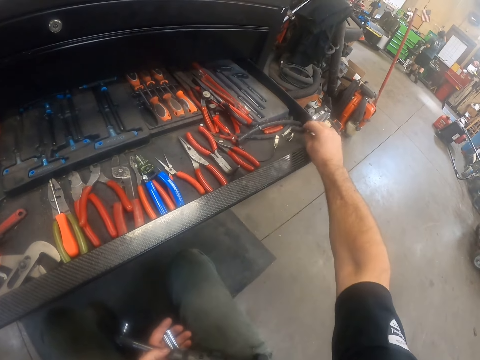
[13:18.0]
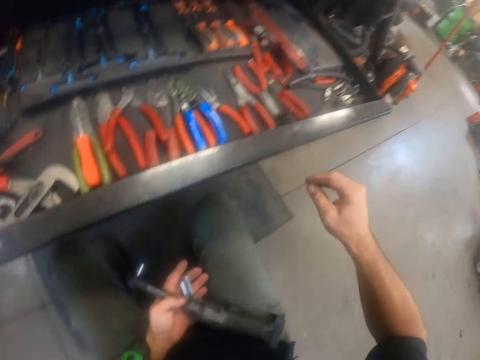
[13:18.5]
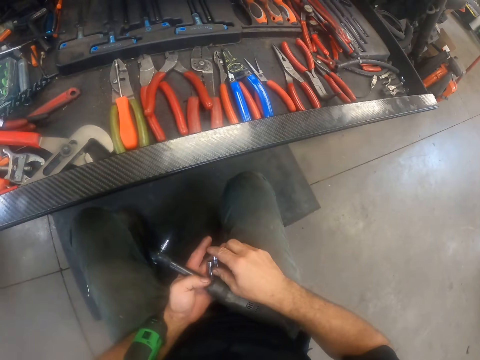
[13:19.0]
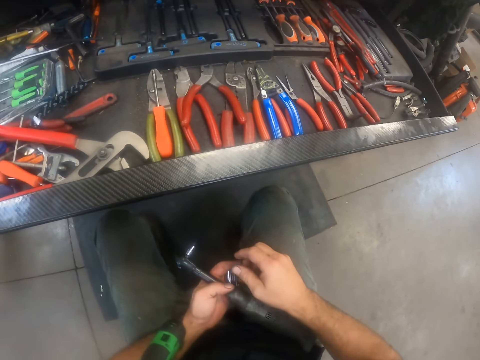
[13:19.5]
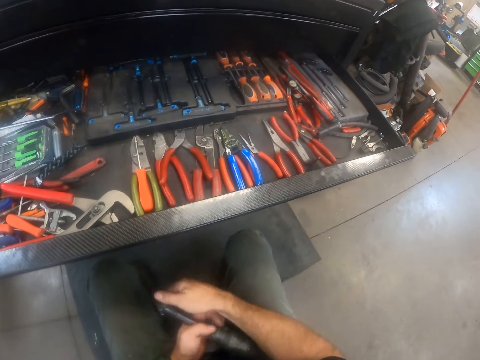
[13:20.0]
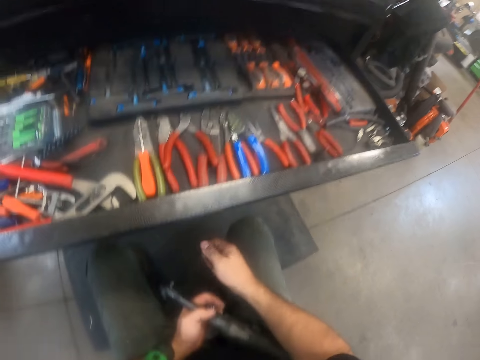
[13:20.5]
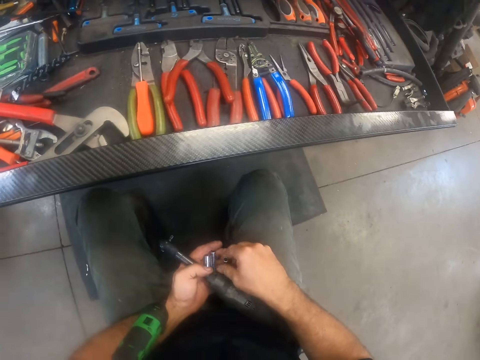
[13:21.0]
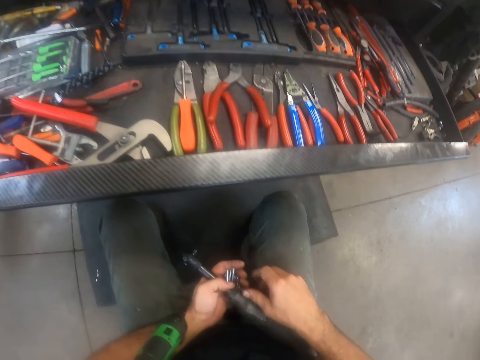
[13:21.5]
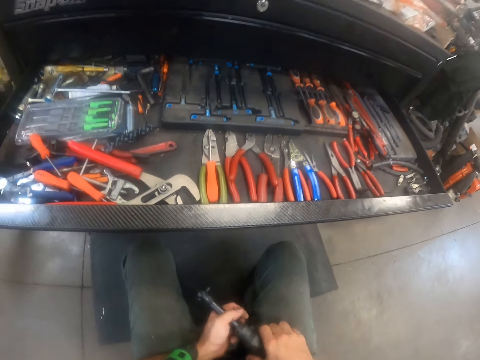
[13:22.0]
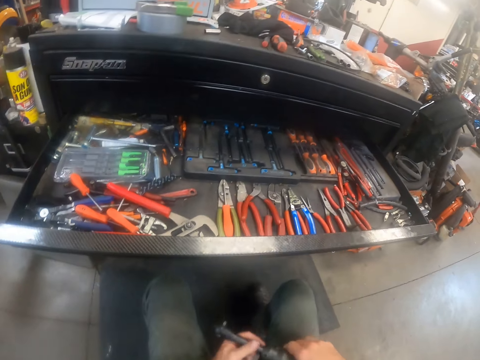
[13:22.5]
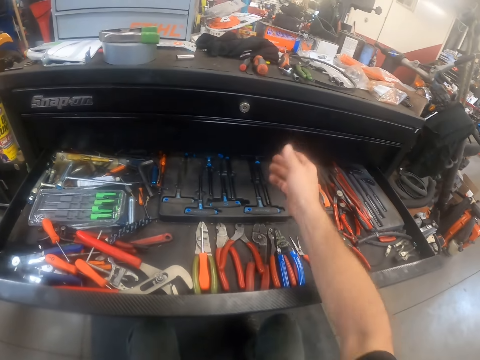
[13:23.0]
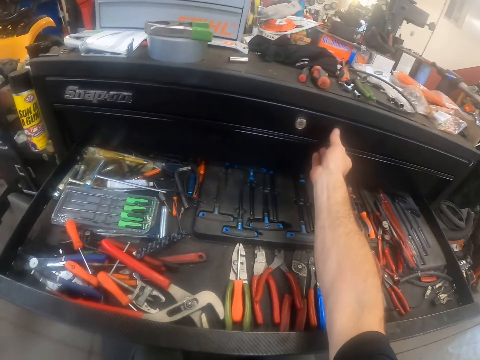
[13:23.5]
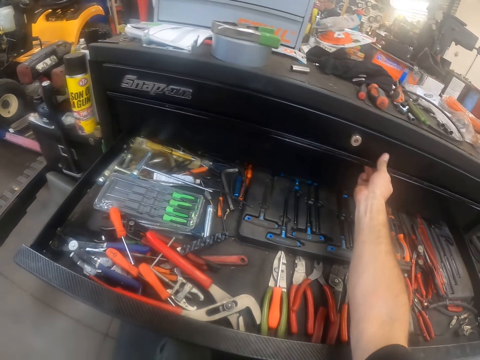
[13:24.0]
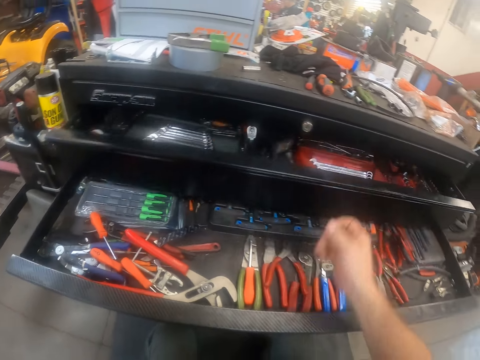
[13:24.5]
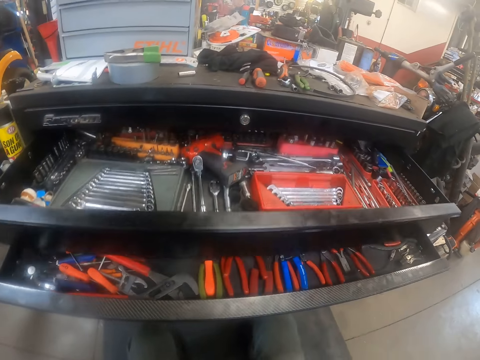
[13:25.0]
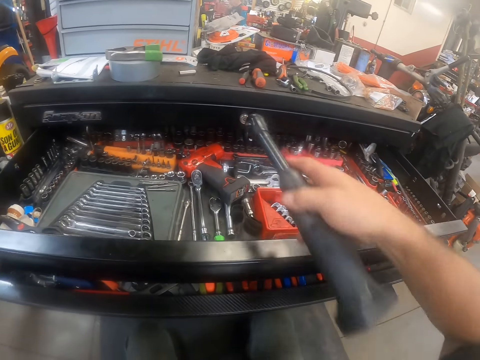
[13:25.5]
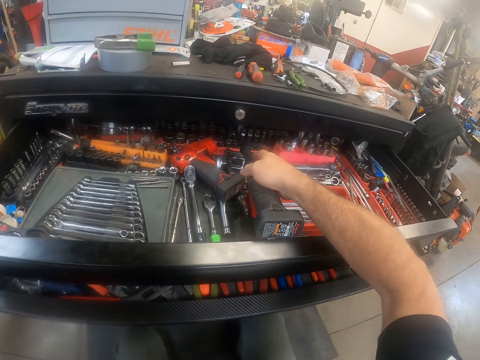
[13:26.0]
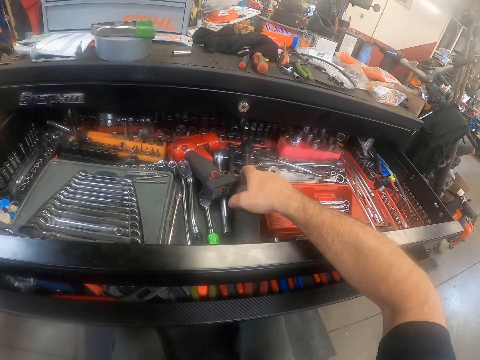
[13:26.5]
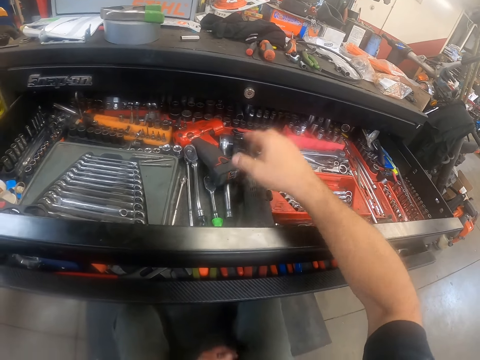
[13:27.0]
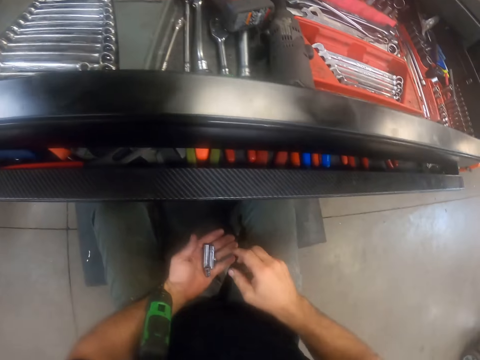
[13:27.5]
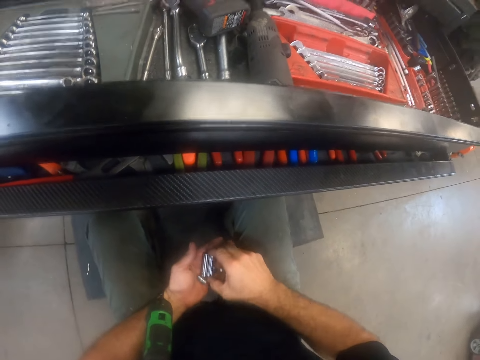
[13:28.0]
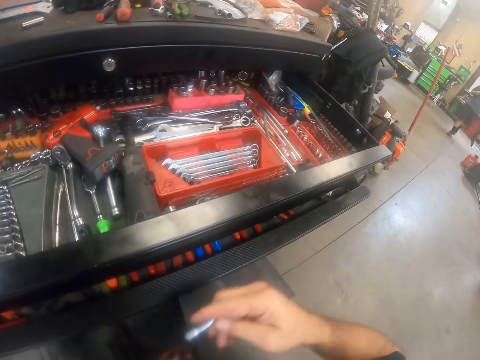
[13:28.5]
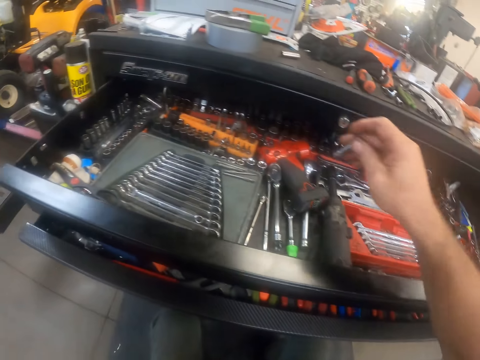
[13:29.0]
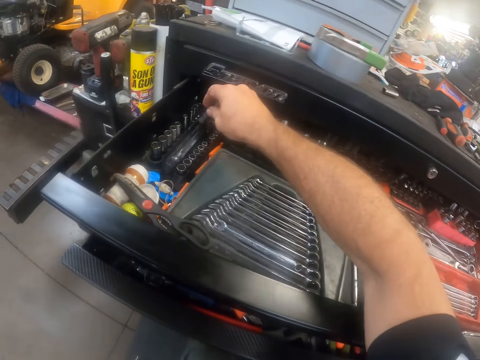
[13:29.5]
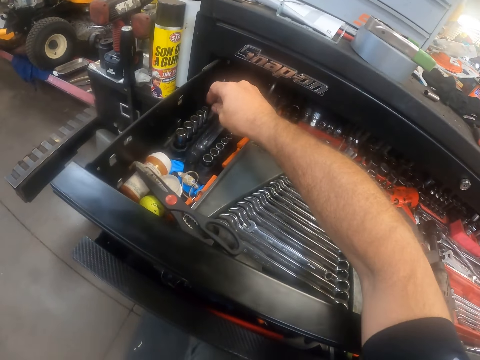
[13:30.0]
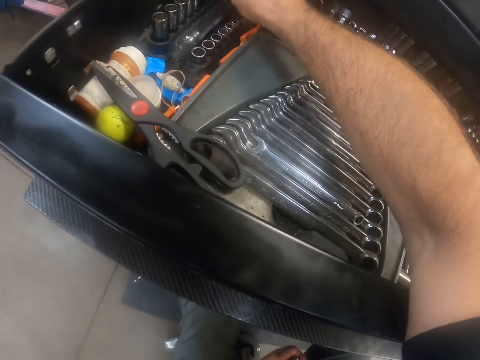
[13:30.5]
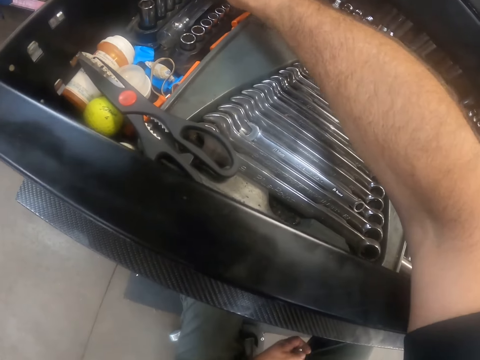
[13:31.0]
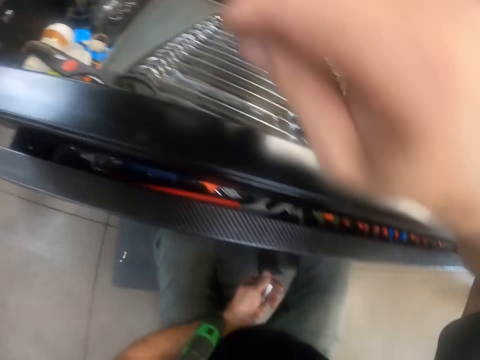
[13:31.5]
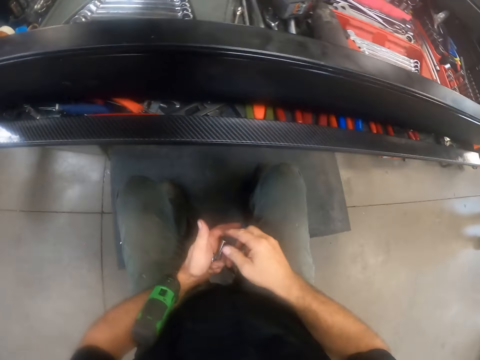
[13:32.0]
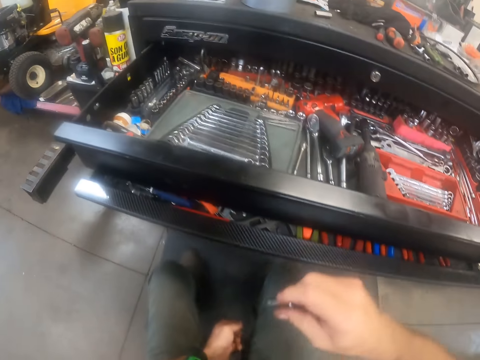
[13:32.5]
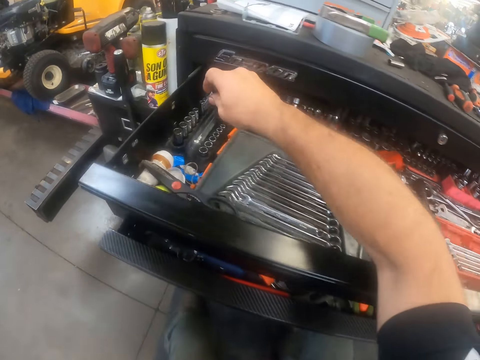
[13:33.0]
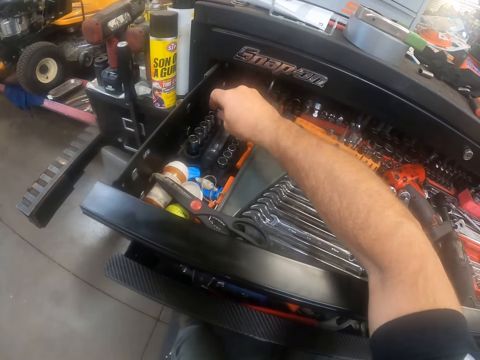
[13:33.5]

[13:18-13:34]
The camera wearer drops the work clamp into the cabinet drawer. He removes the screw socket on the second hand drill with his right hand. He opens another cabinet drawer with his right hand. He drops the second hand drill into the cabinet drawer. He moves a screw socket from his hand to the cabinet drawer. He moves another screw socket from his hand to the cabinet drawer.

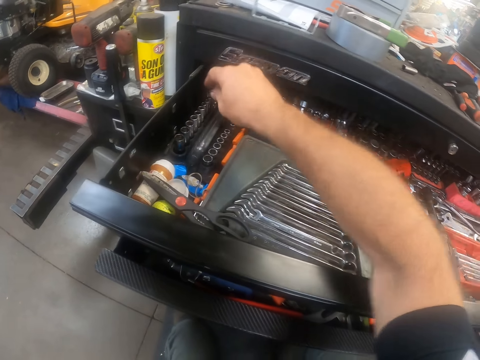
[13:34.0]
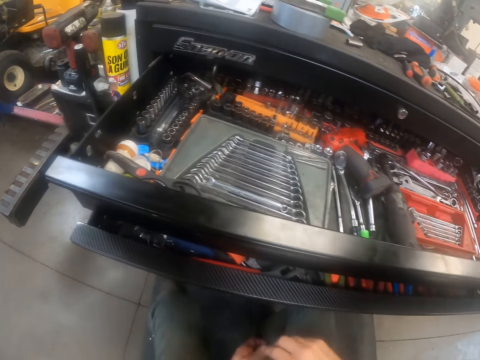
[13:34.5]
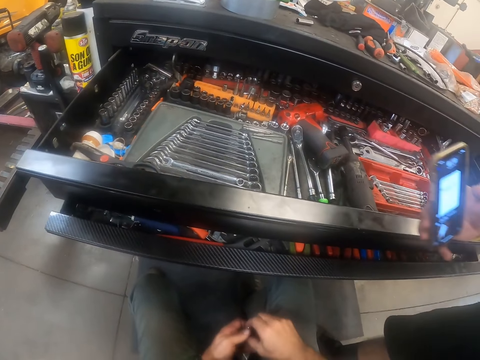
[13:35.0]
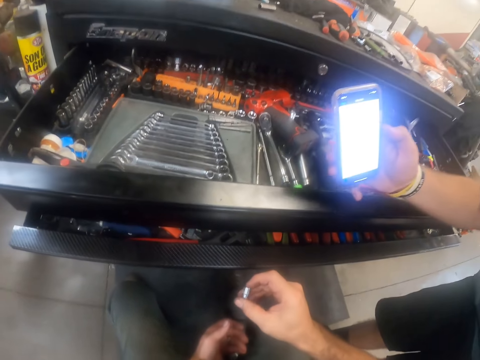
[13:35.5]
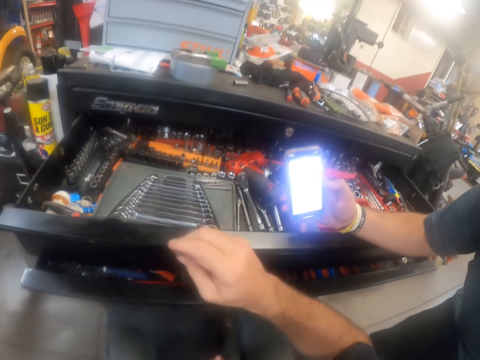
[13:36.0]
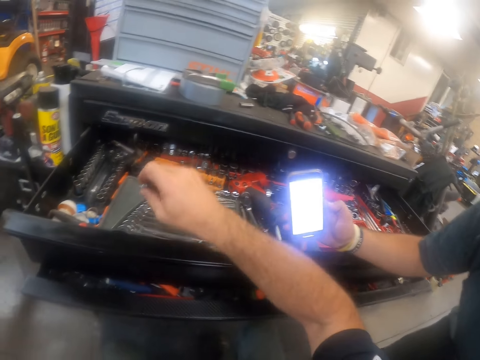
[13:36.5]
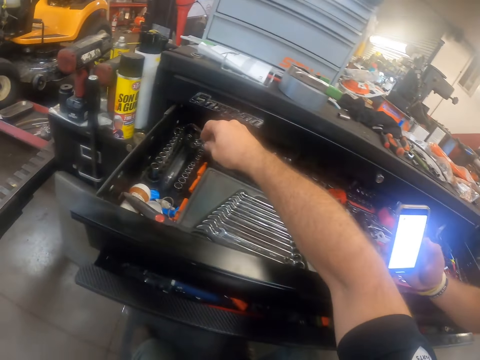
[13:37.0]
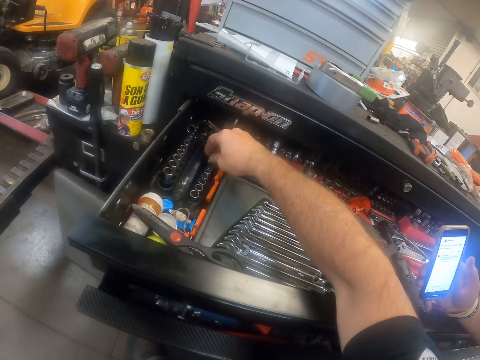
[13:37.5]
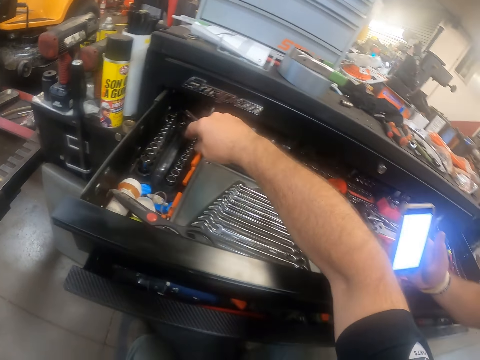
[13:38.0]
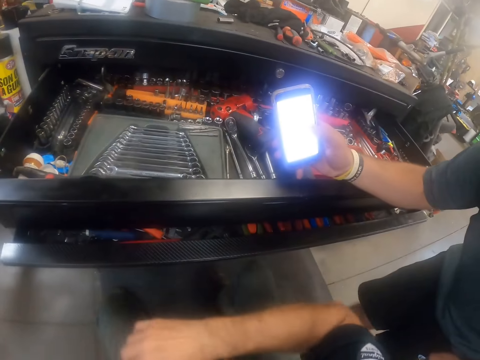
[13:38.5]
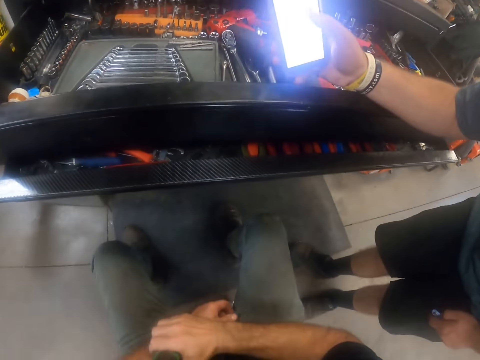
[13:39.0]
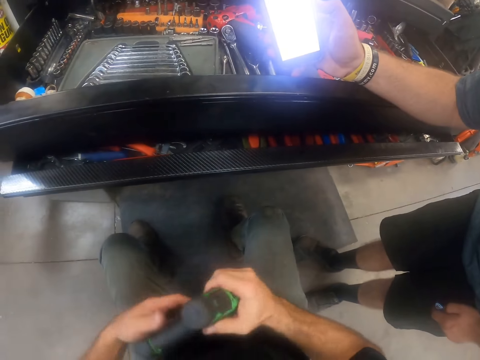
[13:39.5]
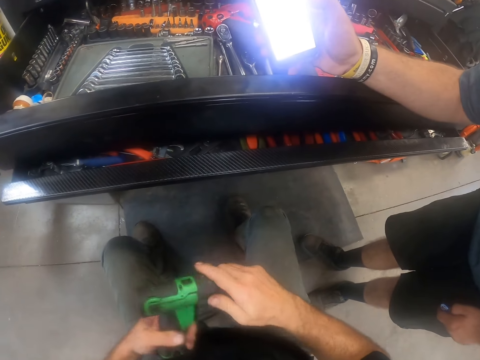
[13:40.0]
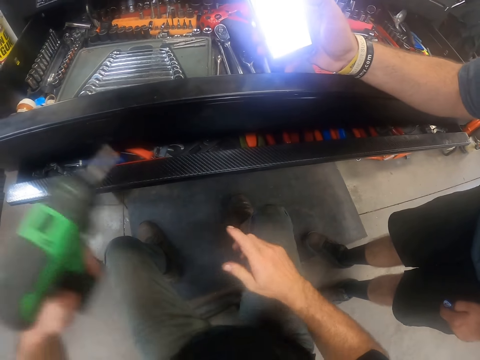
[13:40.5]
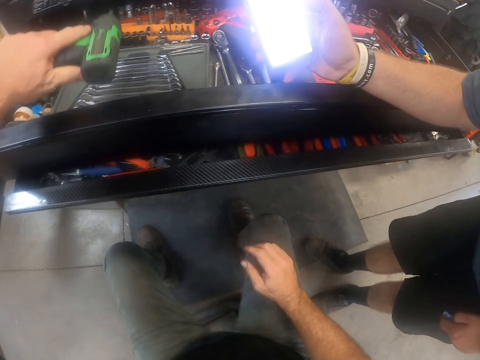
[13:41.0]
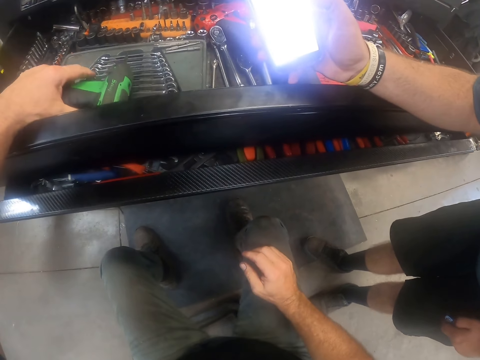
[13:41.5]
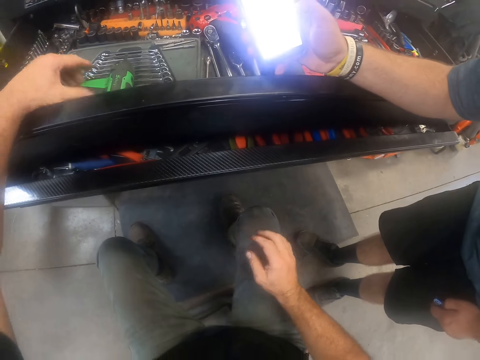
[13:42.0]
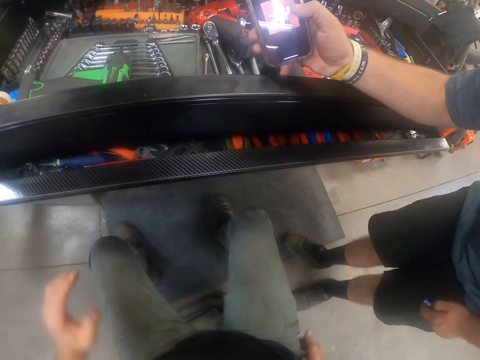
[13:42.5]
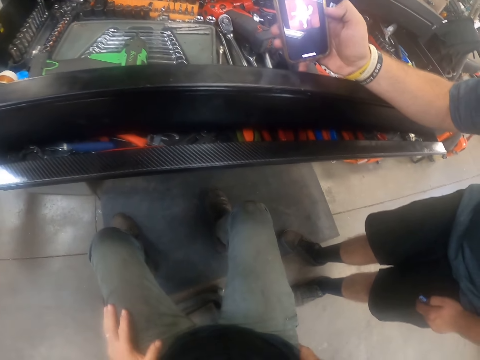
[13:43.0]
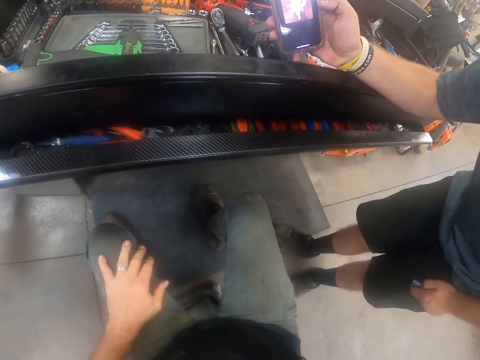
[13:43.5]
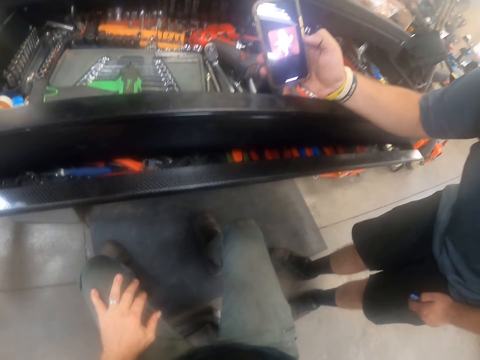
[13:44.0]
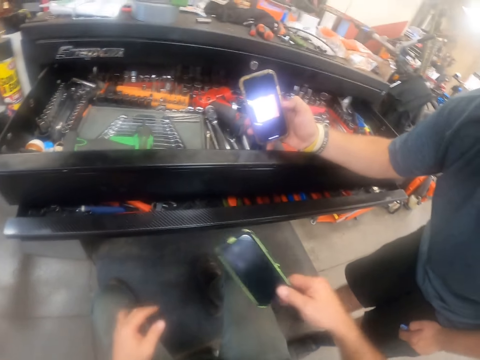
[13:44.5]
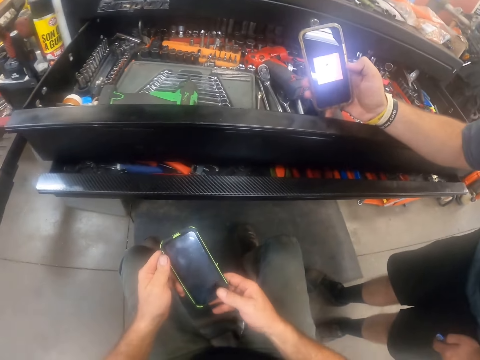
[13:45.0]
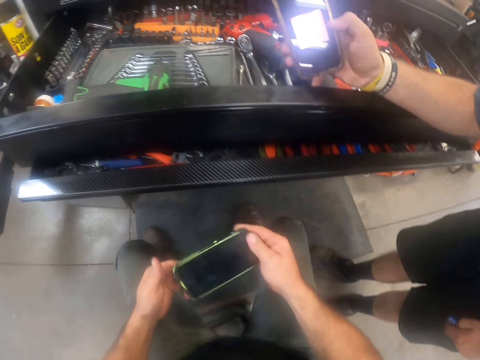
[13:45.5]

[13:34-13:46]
The camera wearer moves another screw socket from his hand to the cabinet drawer. A man interacts with the camera wearer. The man shows the camera wearer the phone. The camera wearer drops the first hand drill into the cabinet drawer. He takes out a mobile phone from his trouser pocket with his right hand.
